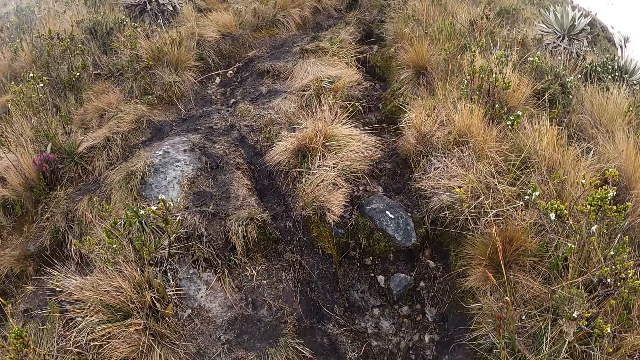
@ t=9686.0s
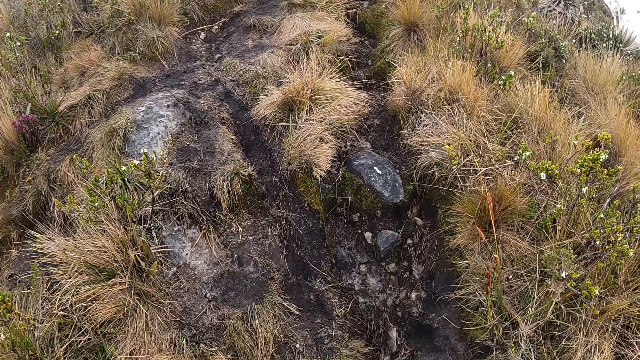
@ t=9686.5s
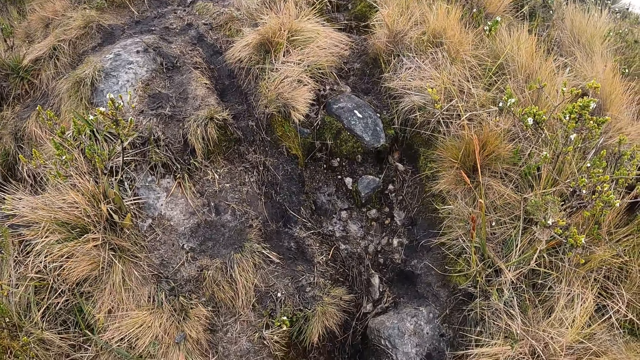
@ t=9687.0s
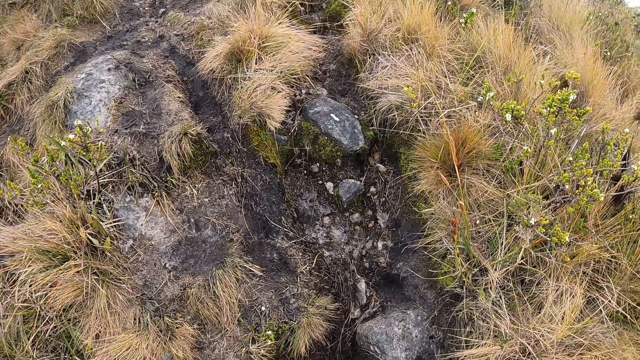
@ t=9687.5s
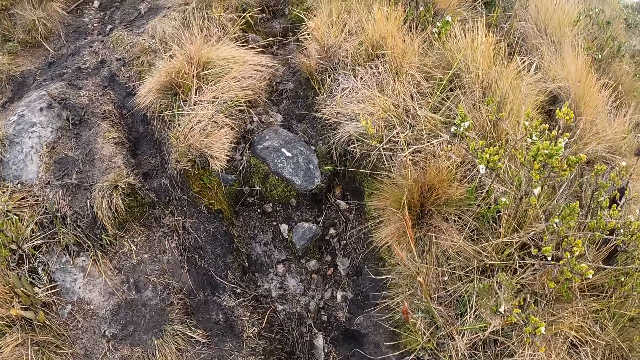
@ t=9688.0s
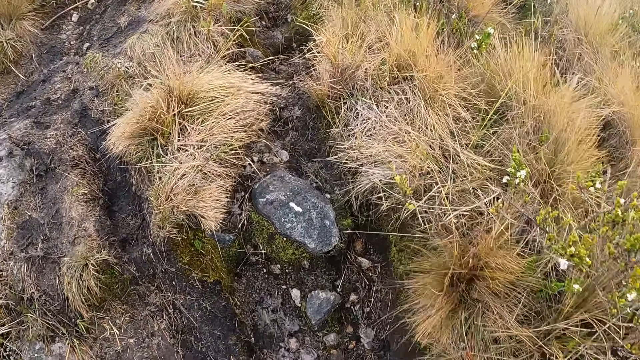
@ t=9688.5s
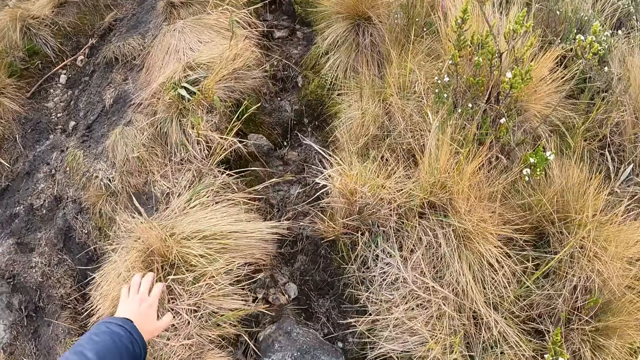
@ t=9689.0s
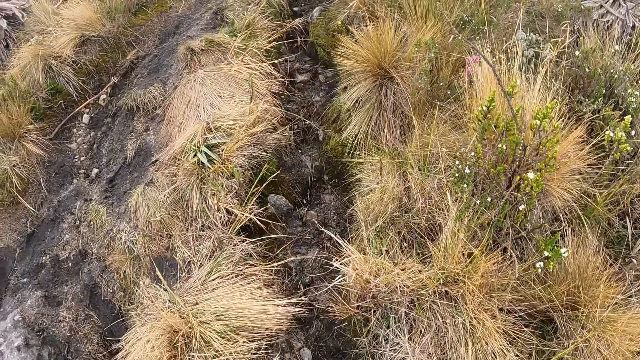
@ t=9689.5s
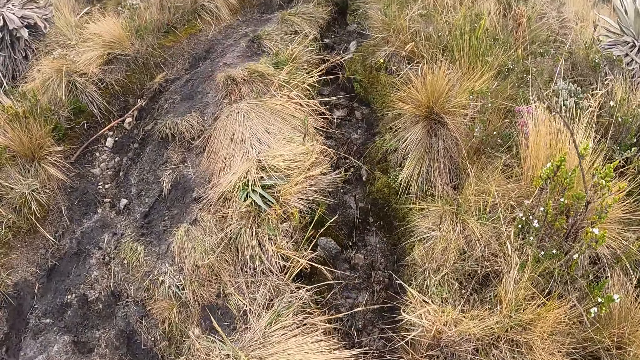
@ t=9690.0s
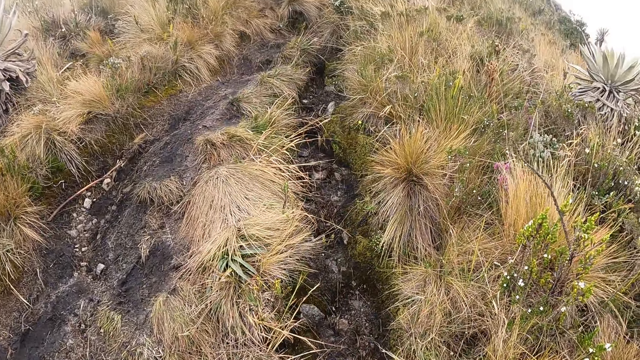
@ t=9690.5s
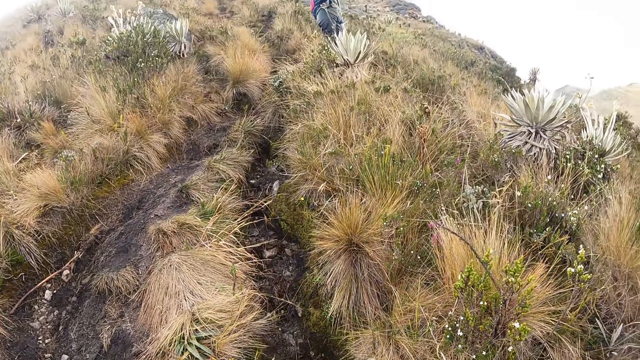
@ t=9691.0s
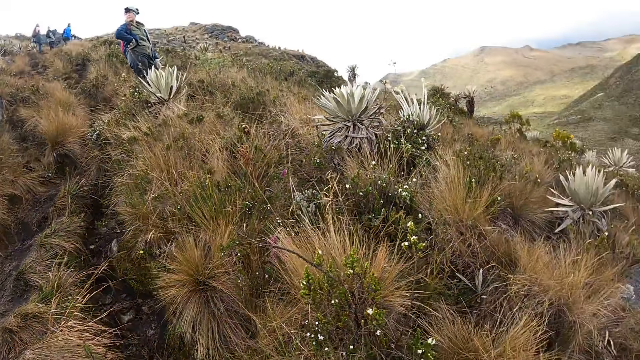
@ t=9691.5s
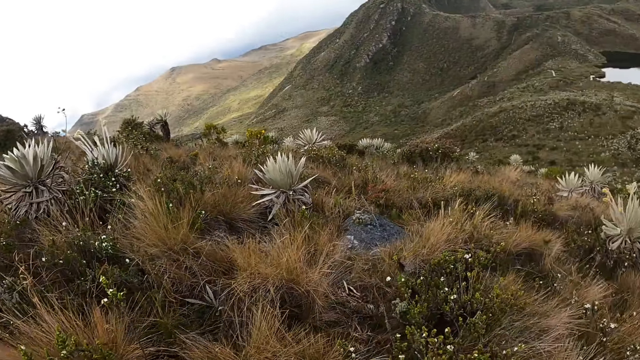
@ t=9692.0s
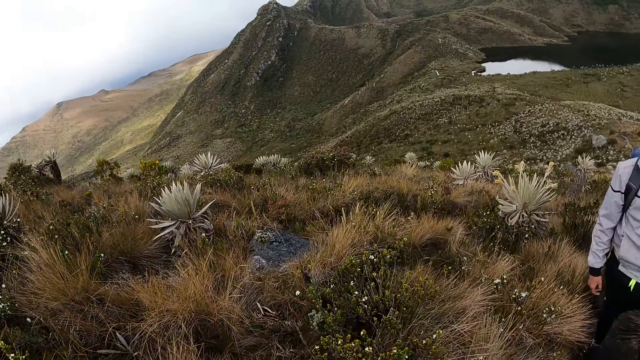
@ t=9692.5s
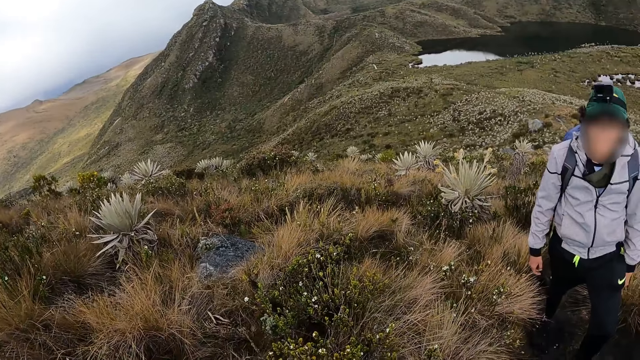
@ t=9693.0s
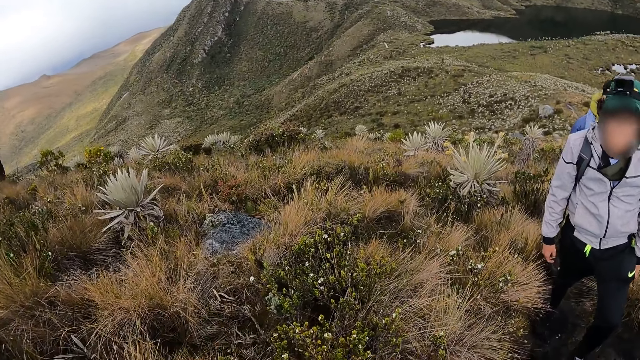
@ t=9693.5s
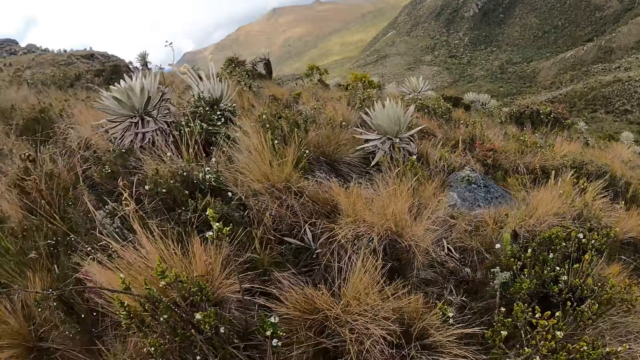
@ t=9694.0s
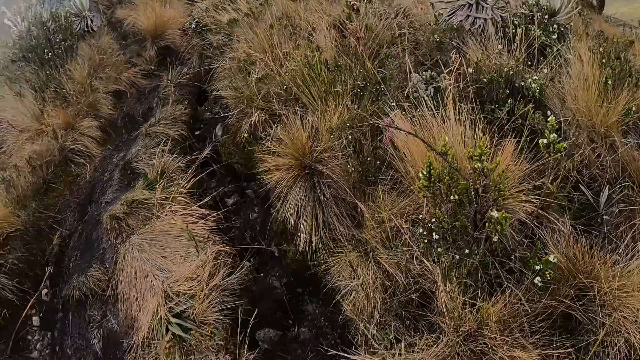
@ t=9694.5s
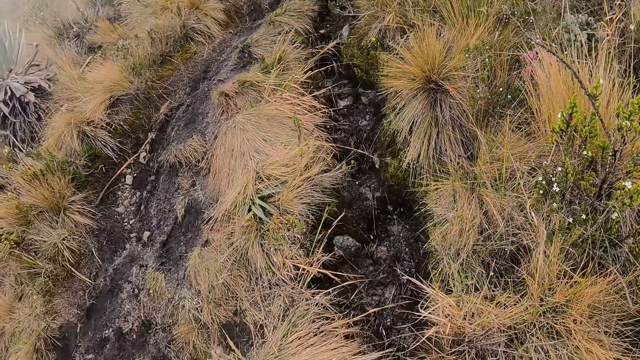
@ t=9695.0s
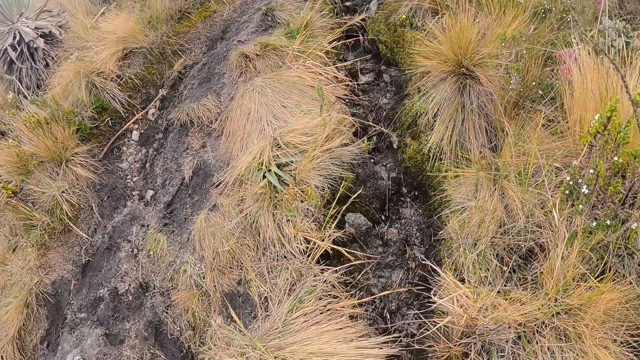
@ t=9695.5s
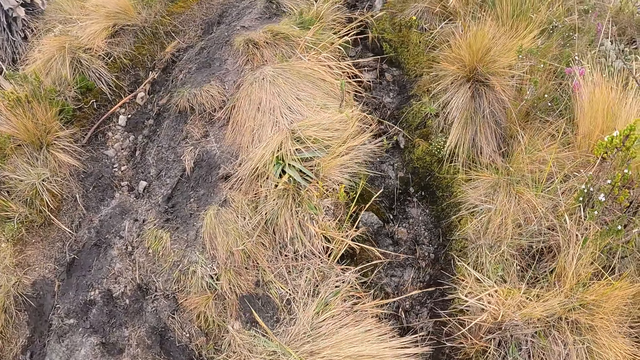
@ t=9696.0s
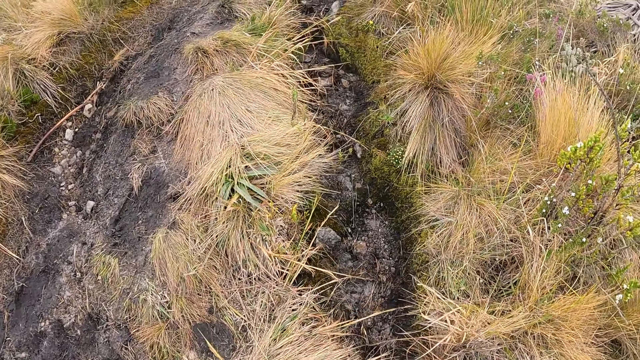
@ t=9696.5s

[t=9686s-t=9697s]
The camera wearer touches the ground on the hill with his left hand. A man stands.

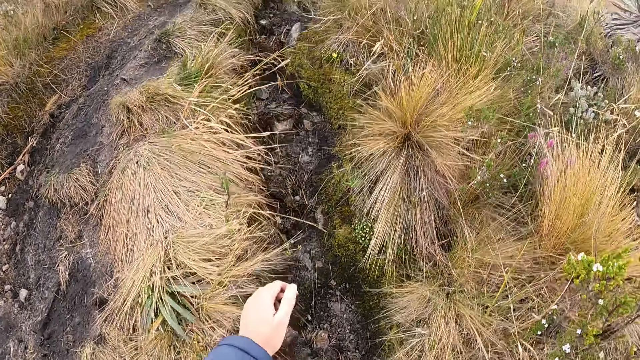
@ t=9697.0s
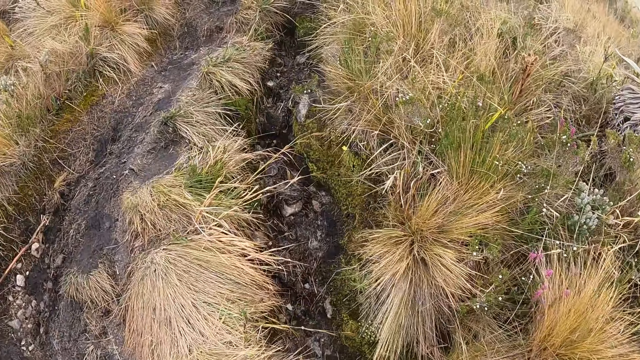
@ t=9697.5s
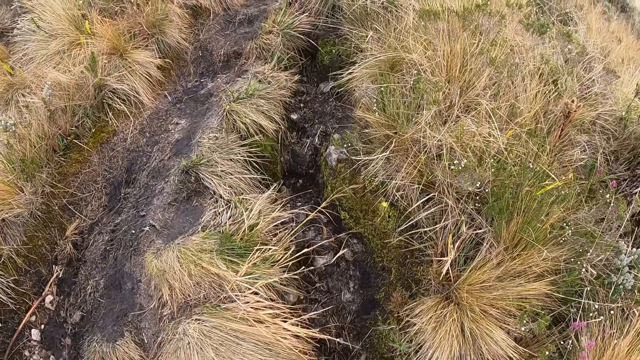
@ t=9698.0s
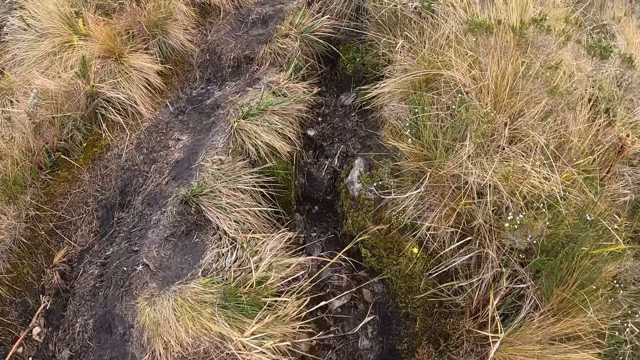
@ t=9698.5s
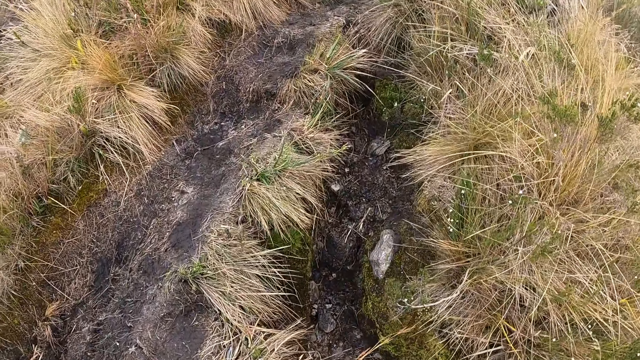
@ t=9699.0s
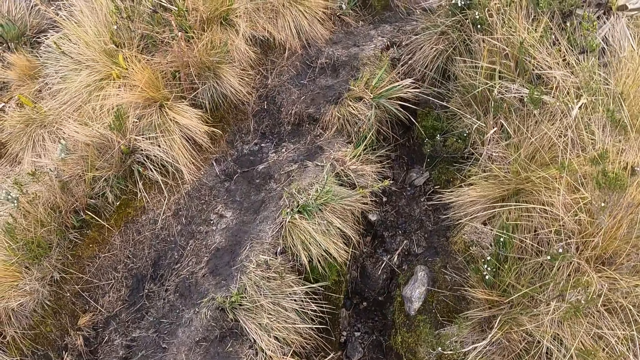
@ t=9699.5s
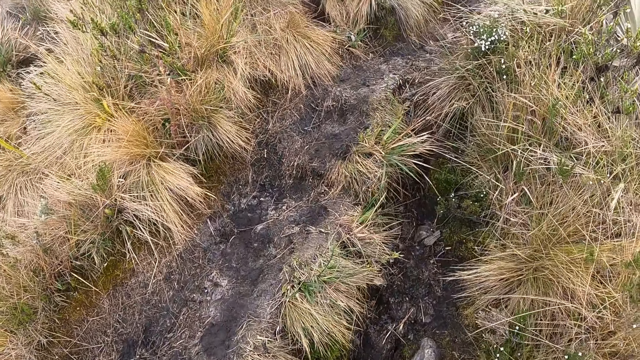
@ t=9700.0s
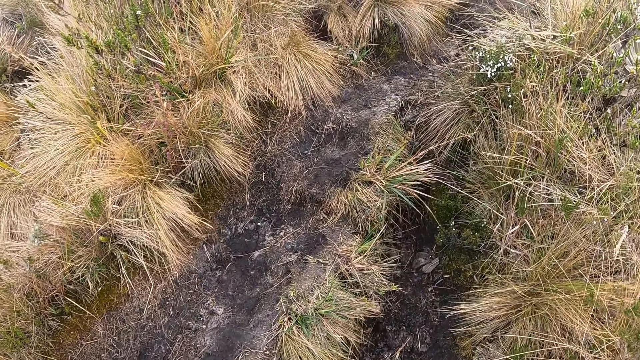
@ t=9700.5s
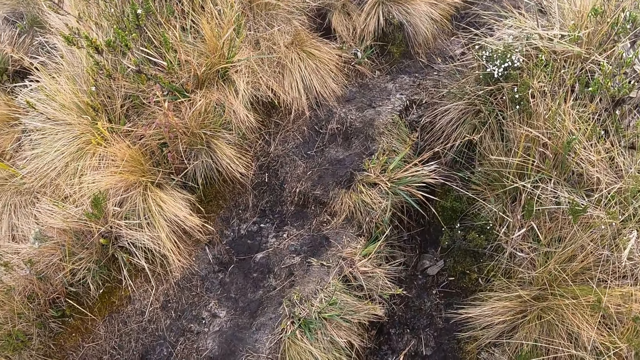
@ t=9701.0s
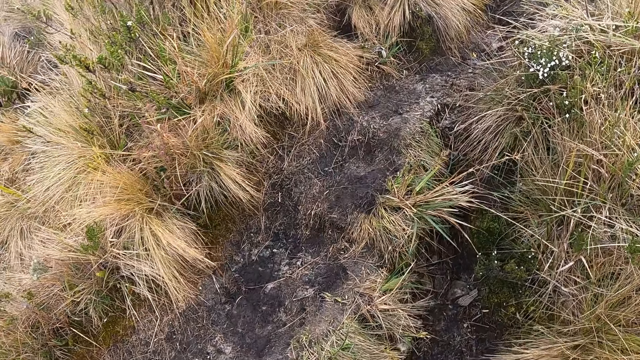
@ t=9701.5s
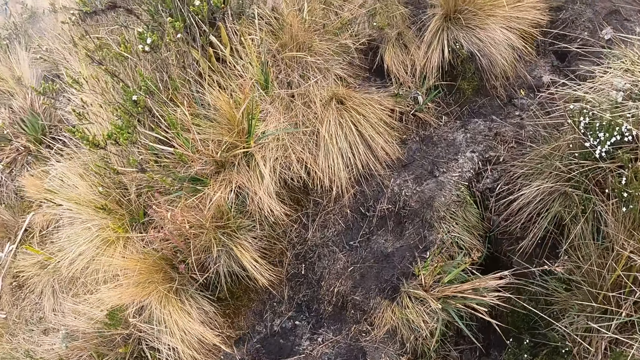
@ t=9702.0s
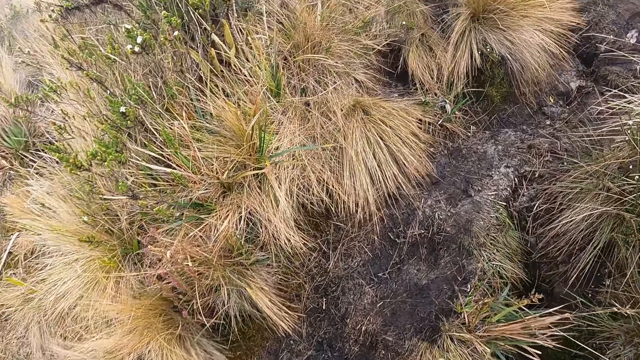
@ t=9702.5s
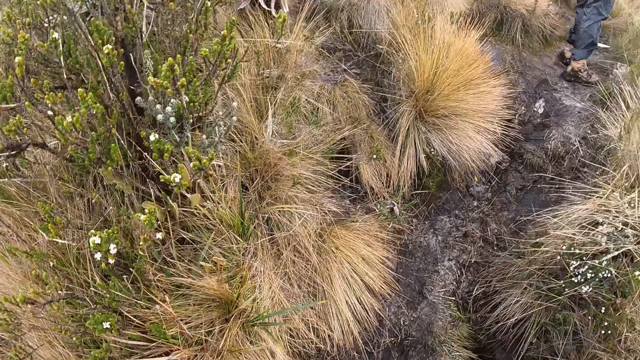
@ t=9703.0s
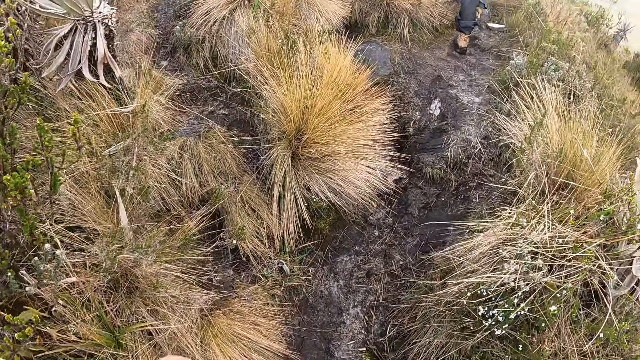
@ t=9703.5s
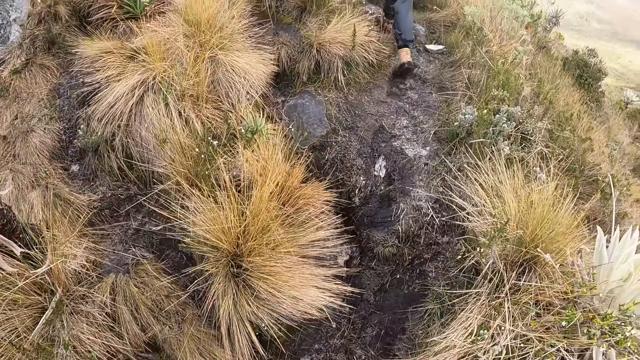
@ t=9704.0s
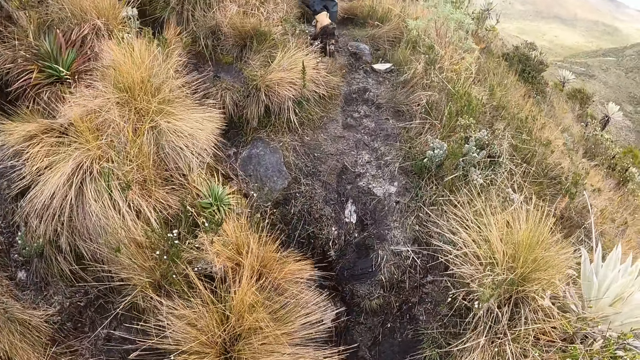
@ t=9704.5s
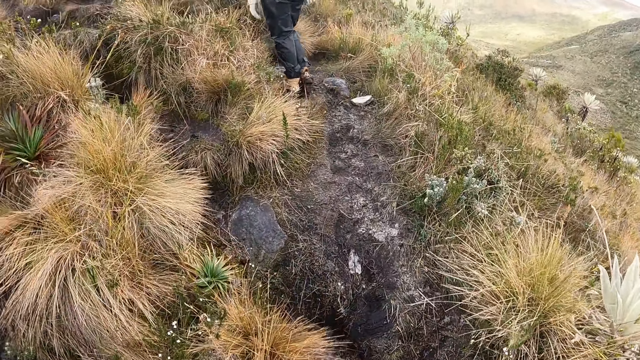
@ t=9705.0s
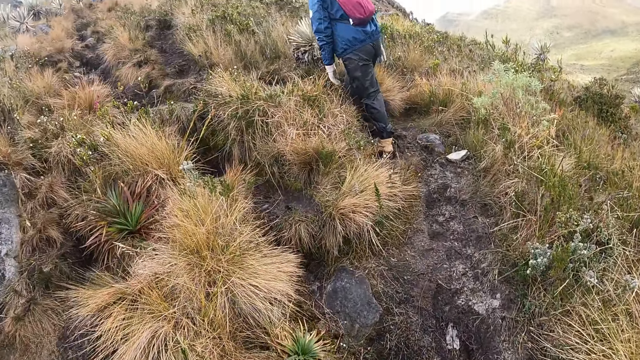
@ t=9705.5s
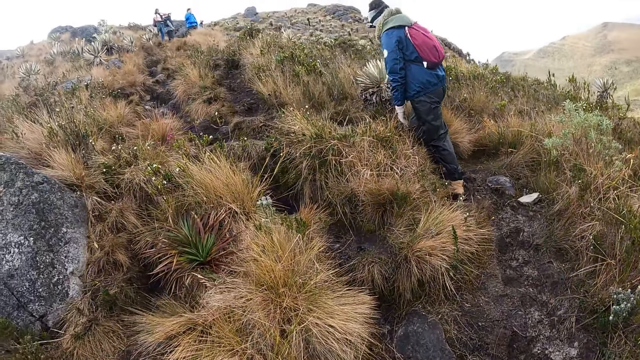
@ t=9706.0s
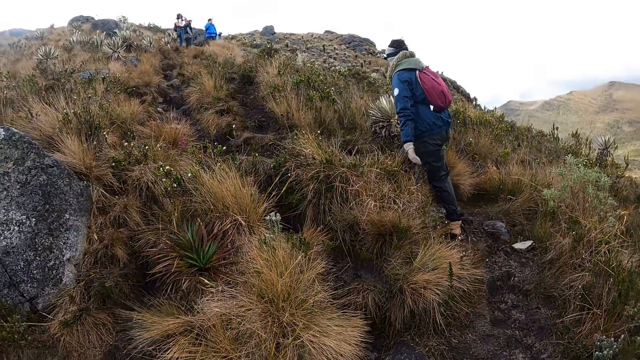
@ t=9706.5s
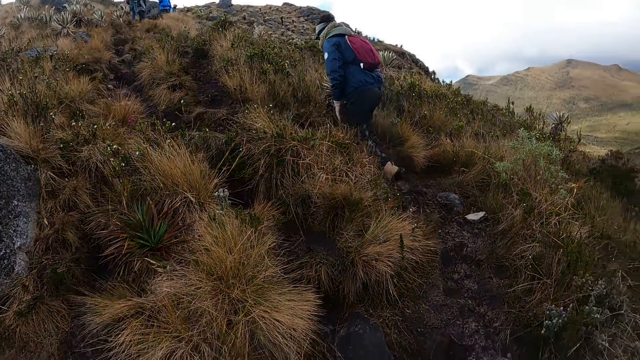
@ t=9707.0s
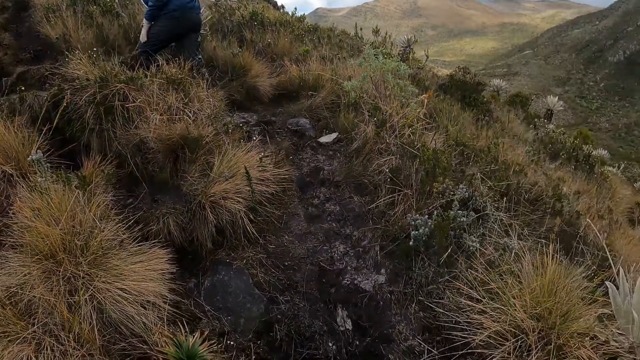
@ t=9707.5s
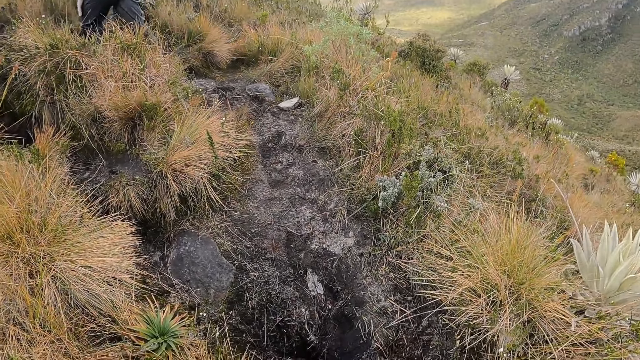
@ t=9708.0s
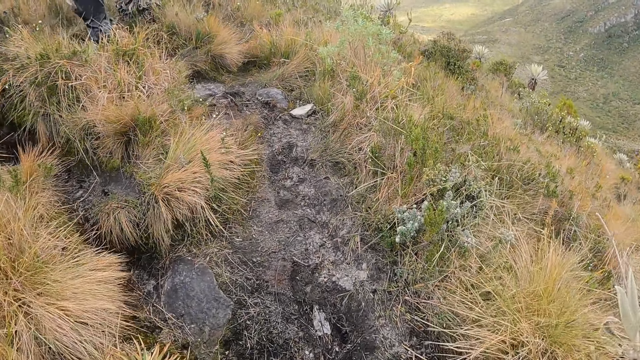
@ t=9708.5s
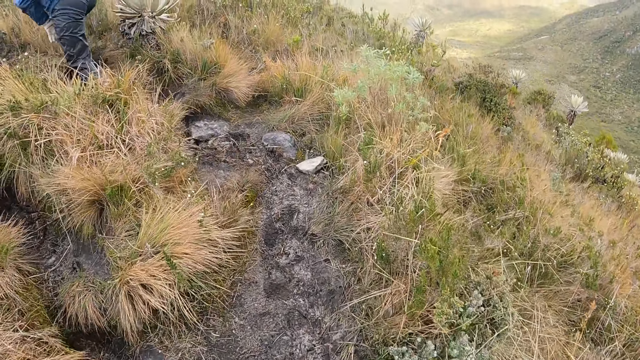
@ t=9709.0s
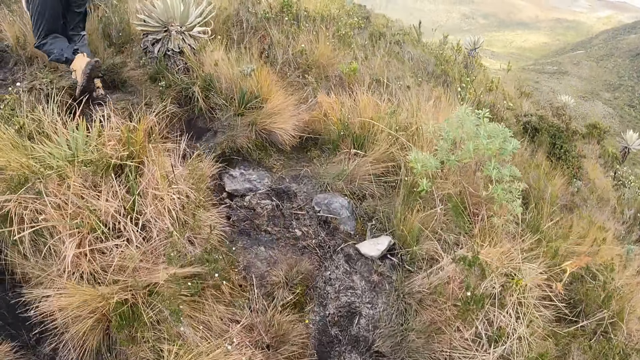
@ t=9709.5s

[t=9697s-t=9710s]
The camera wearer moves a hand. They move their hands. A man walks.
